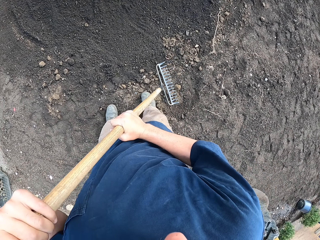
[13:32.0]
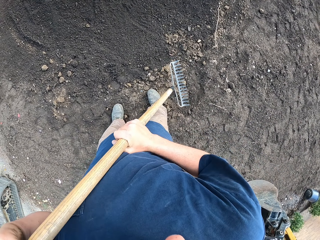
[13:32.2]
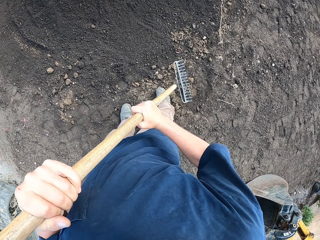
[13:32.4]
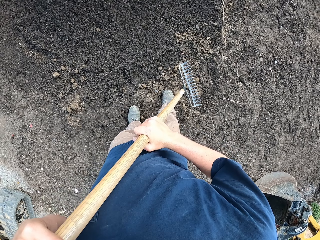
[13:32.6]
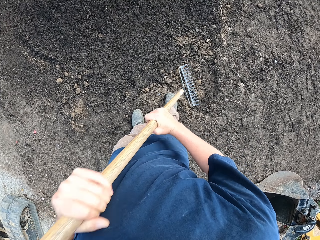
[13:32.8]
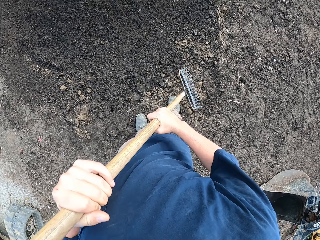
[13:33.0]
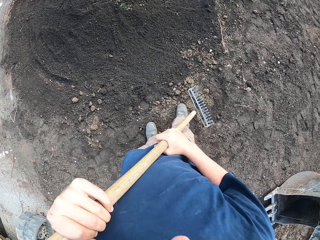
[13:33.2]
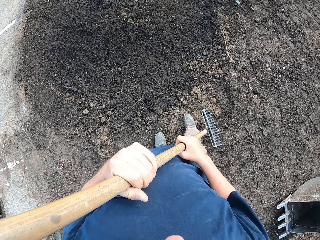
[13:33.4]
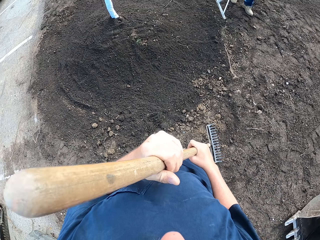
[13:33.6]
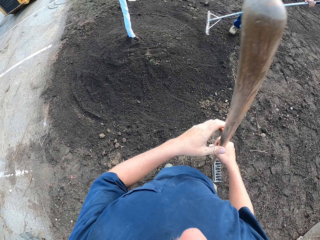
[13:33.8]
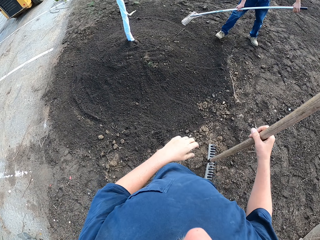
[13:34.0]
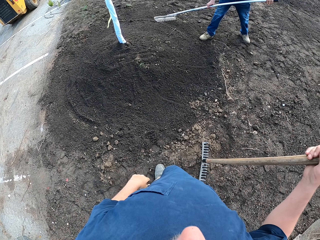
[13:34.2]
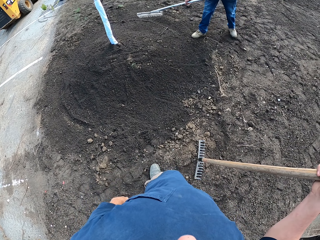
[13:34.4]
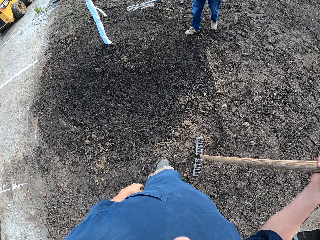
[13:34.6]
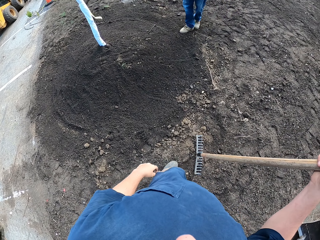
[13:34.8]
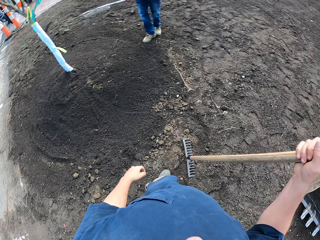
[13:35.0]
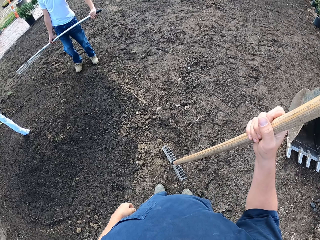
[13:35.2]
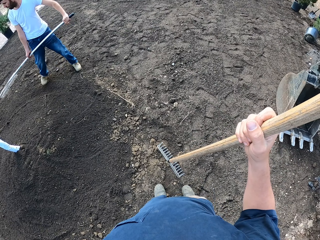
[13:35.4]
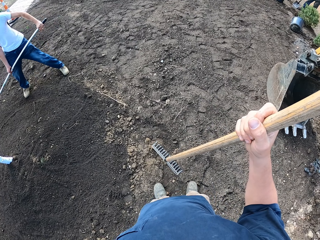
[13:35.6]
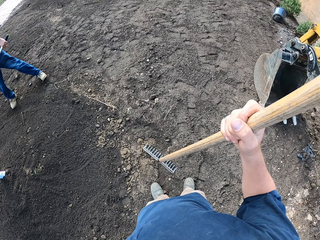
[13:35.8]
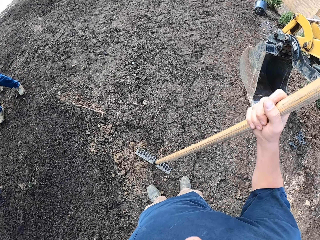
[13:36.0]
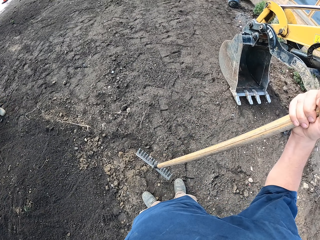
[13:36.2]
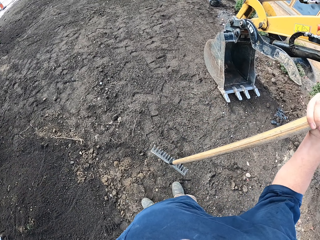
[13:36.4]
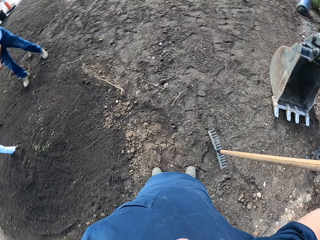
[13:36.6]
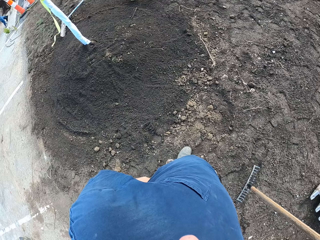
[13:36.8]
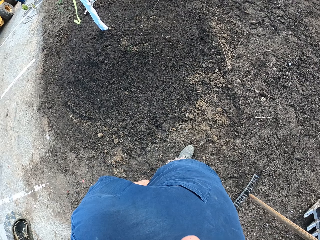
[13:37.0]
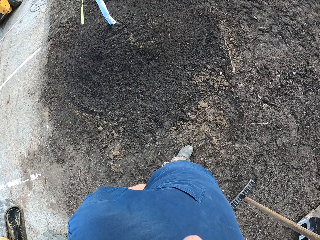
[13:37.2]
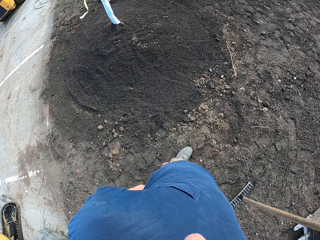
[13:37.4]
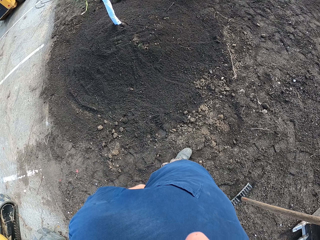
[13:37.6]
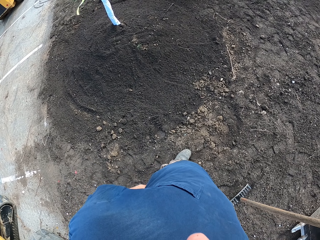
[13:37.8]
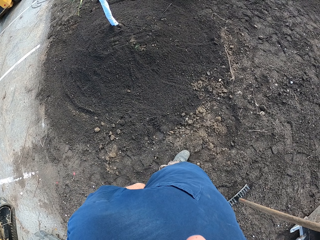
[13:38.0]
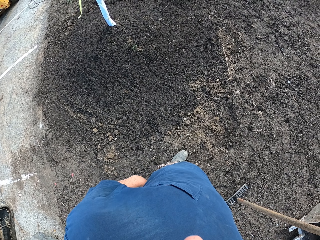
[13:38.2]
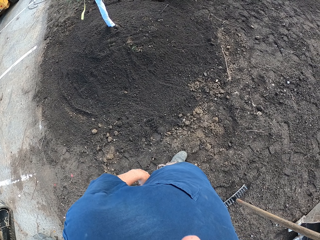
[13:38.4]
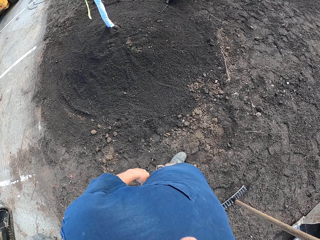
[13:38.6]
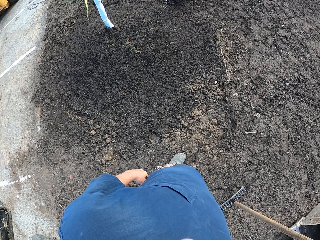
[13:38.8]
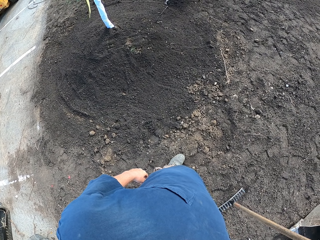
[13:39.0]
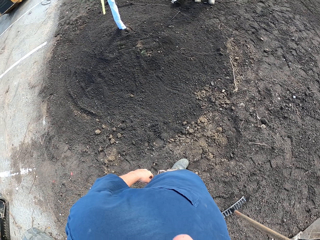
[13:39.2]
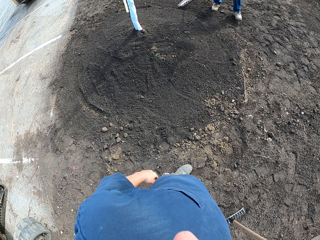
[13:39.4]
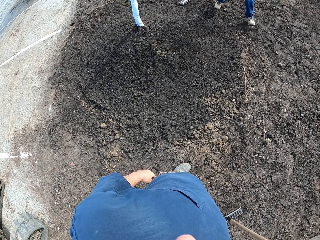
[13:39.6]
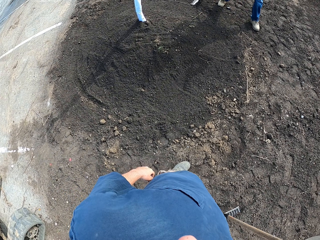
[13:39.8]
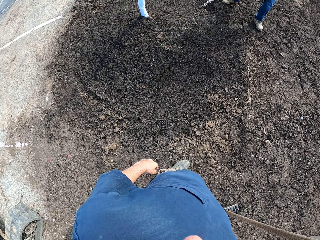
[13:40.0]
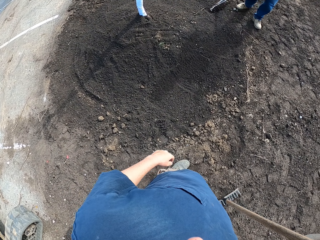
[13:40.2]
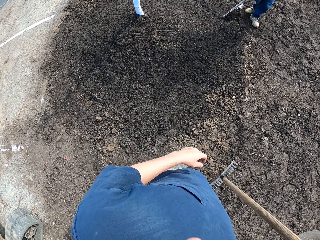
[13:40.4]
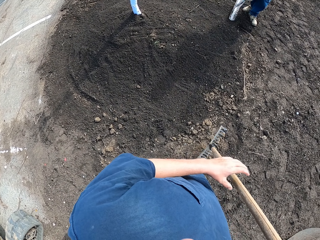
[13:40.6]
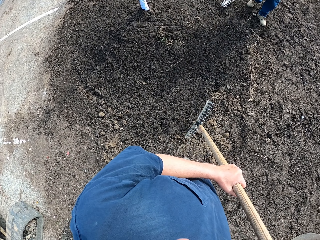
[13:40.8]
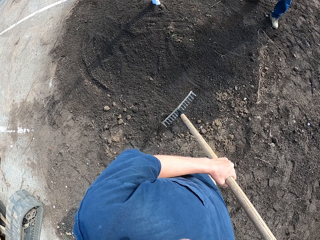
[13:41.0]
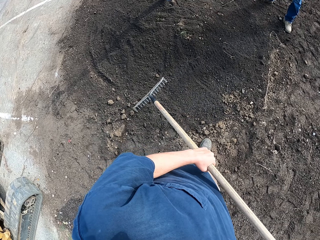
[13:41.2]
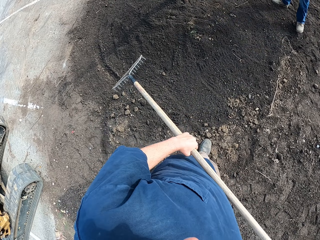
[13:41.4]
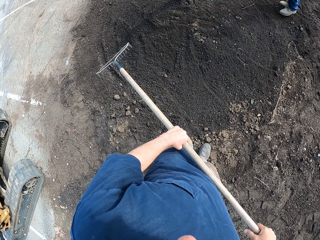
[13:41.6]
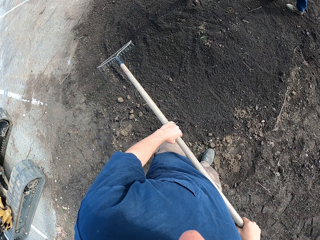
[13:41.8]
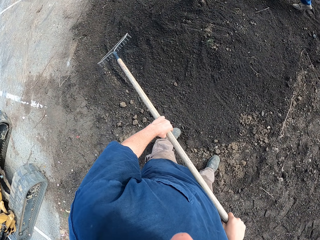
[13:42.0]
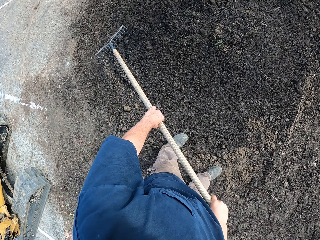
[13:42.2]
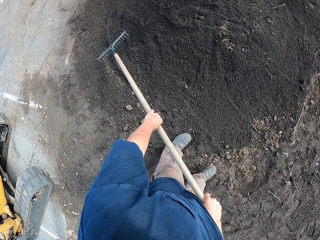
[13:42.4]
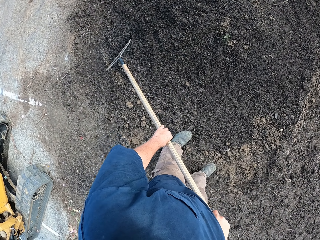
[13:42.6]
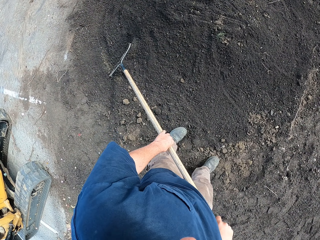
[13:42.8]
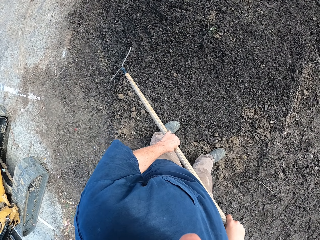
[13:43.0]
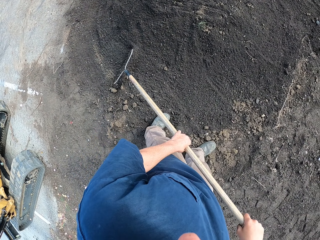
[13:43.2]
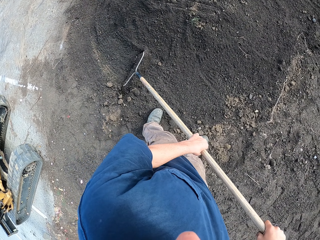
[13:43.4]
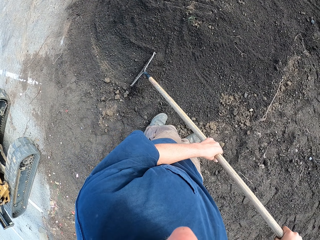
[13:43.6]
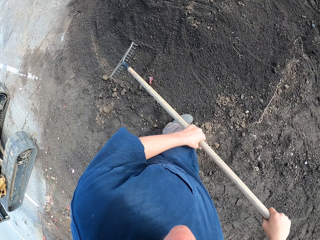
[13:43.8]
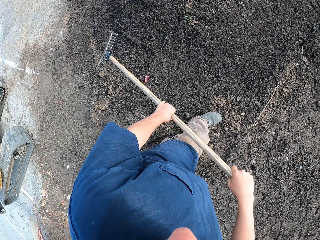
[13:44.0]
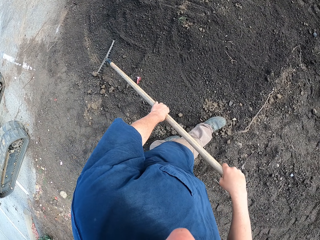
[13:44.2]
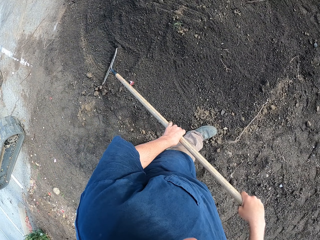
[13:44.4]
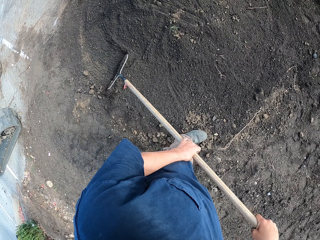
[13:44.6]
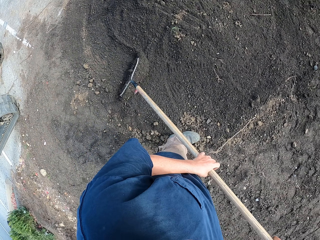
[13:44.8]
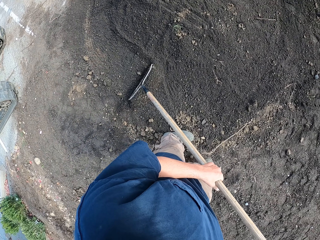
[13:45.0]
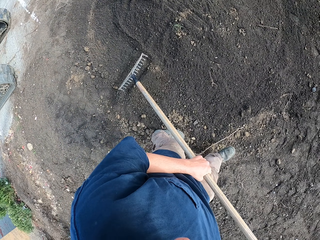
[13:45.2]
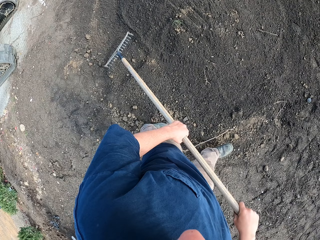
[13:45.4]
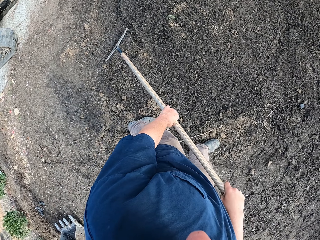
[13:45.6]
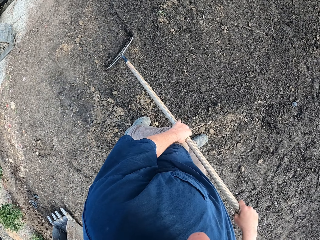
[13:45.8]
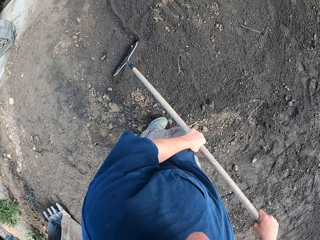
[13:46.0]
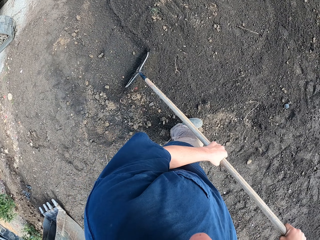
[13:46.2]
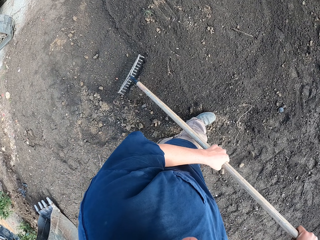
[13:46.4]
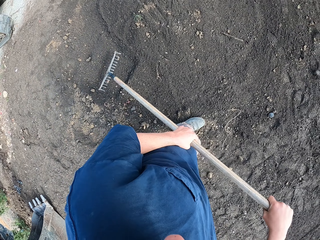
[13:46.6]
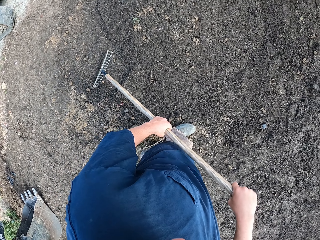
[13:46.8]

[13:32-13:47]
The camera wearer turns the rake. They look around. They look around again. They hold the rake with both hands. They spread the soil with the rake.

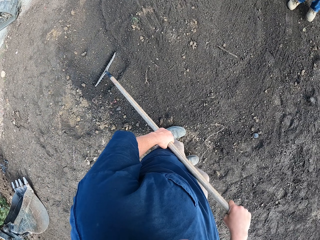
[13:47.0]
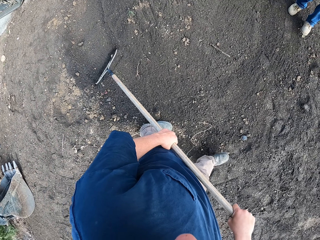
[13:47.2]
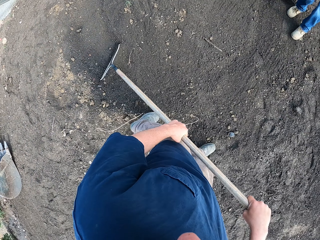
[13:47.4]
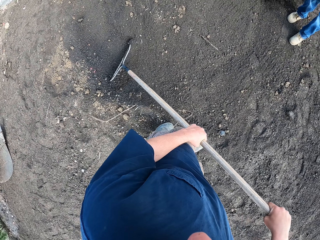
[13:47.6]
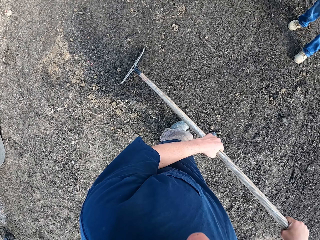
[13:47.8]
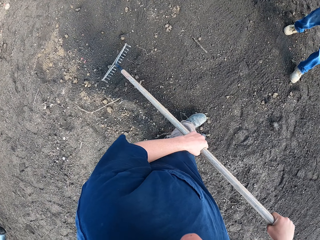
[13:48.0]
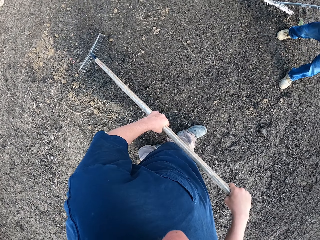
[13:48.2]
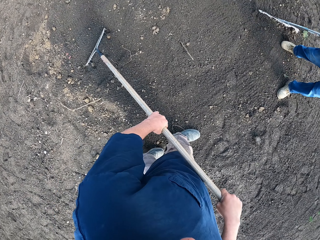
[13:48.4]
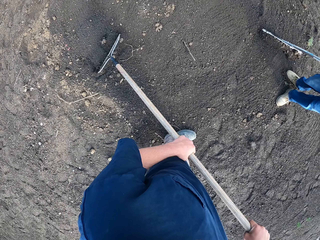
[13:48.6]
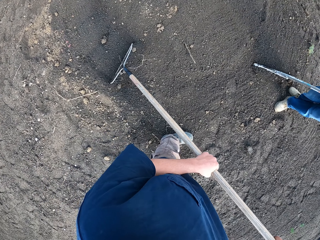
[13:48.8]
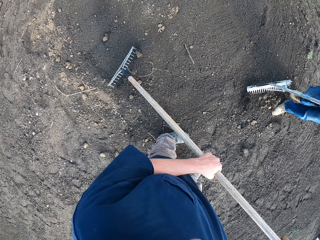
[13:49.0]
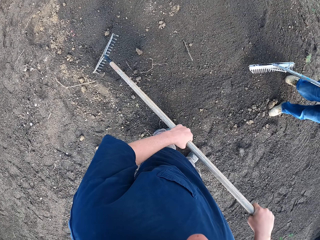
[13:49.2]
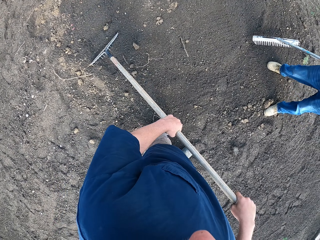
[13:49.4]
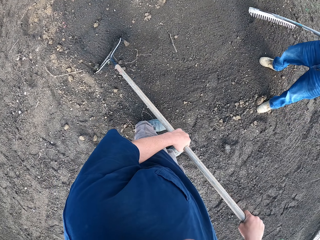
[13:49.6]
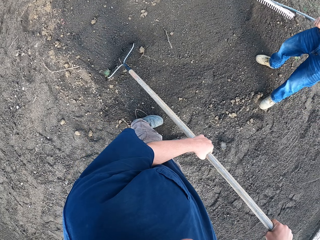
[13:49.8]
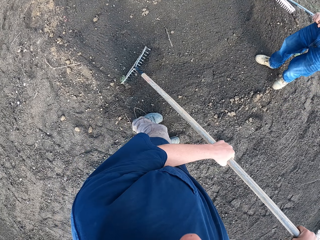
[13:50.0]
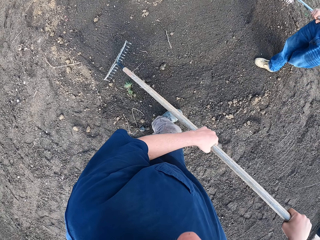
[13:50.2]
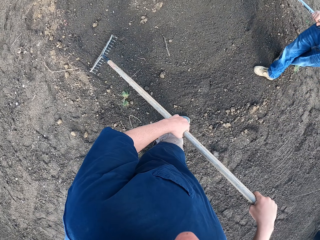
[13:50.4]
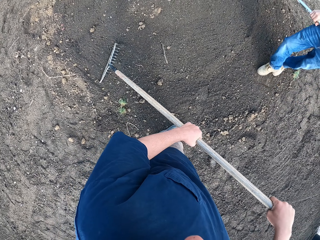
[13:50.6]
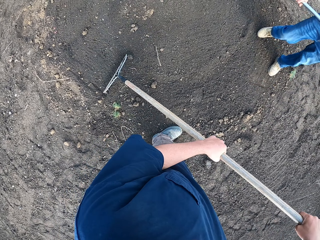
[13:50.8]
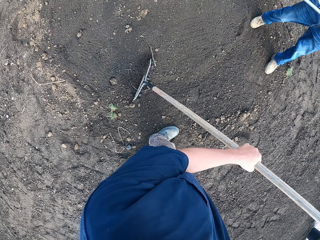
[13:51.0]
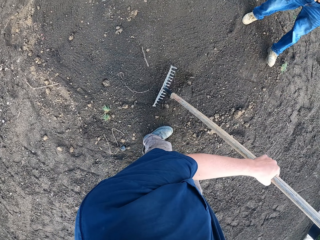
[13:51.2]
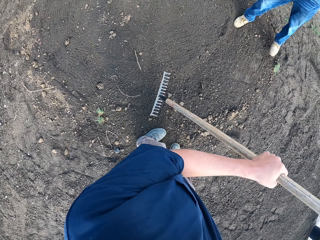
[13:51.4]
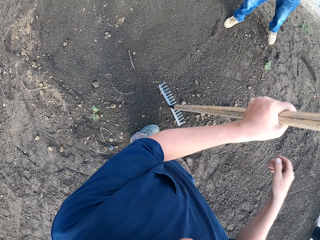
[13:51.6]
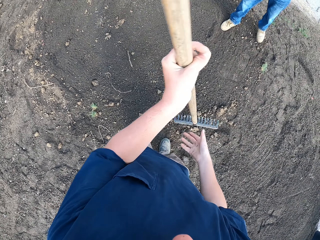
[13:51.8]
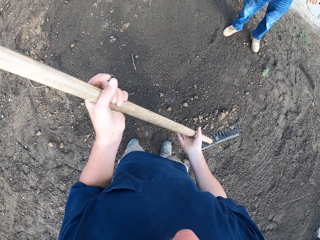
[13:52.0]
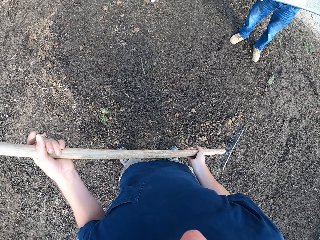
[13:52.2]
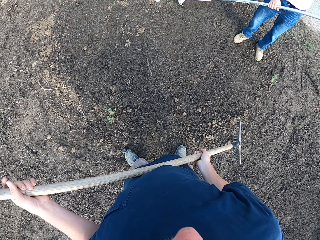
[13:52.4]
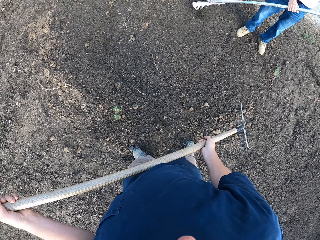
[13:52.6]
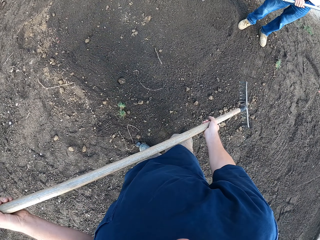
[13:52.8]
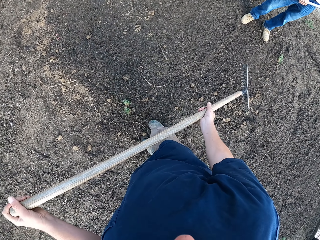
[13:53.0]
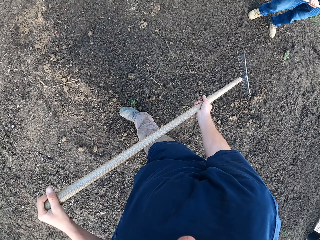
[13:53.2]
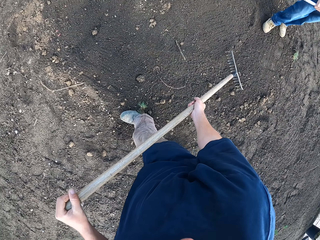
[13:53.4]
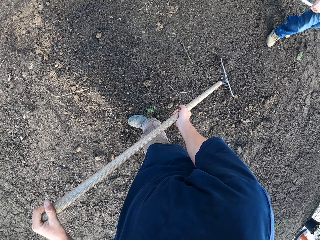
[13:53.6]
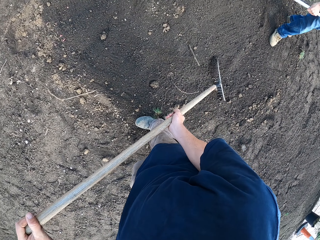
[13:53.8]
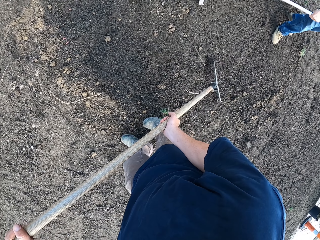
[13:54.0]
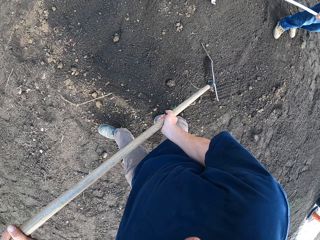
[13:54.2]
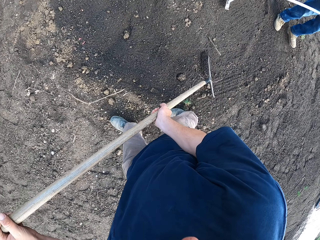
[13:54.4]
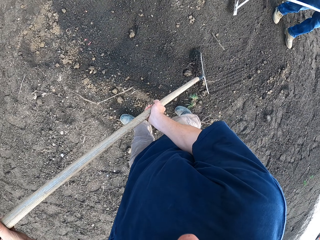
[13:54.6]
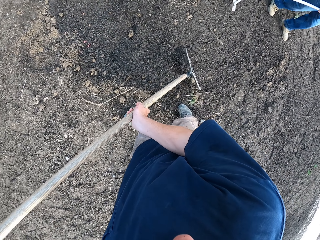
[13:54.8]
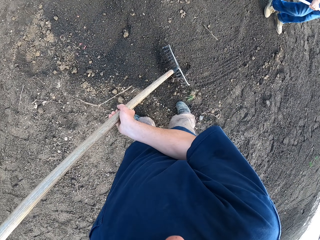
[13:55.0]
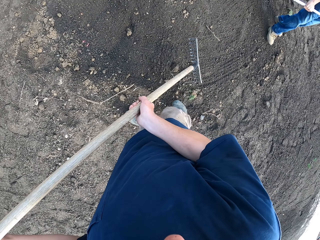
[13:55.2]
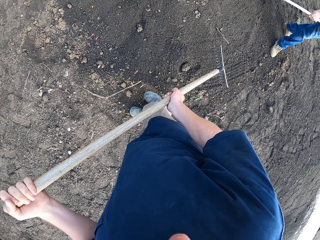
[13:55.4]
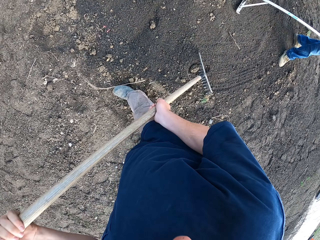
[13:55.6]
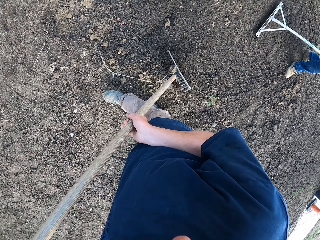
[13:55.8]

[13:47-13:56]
A man levels the soil with a rake. The camera wearer levels the soil with a rake.
